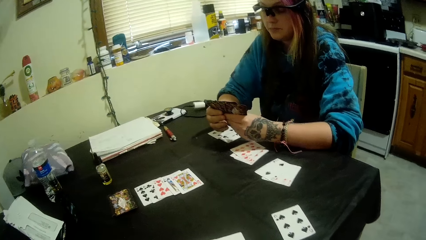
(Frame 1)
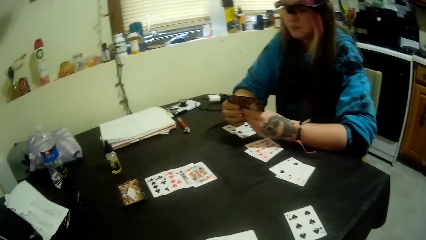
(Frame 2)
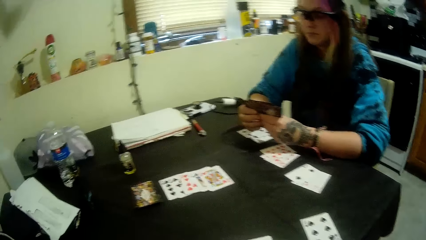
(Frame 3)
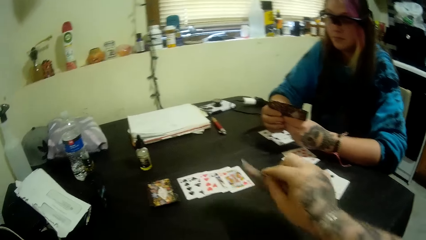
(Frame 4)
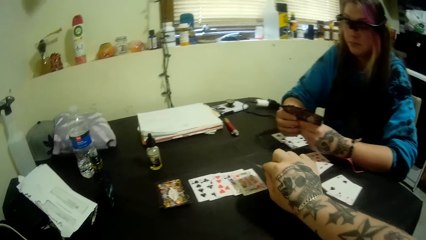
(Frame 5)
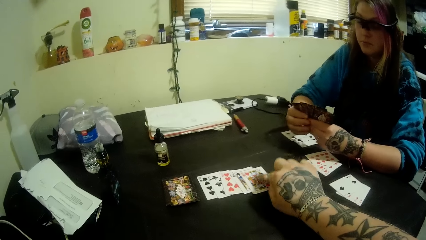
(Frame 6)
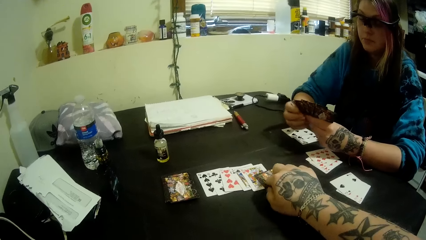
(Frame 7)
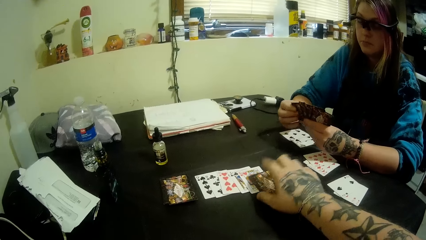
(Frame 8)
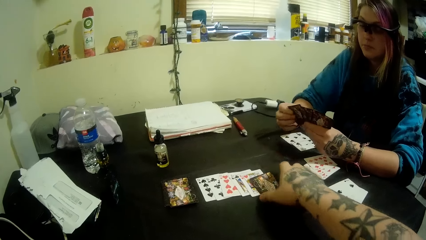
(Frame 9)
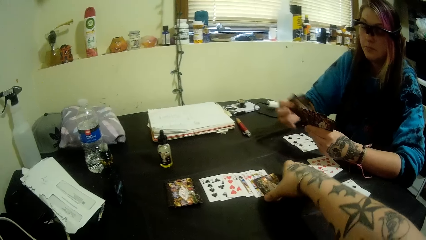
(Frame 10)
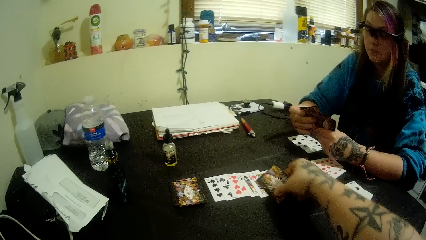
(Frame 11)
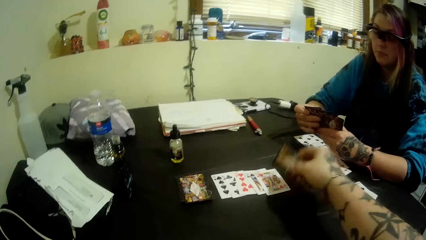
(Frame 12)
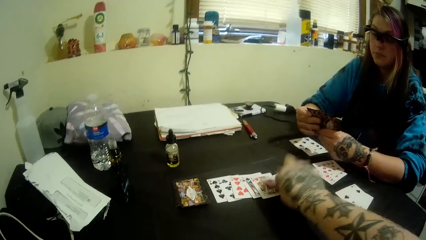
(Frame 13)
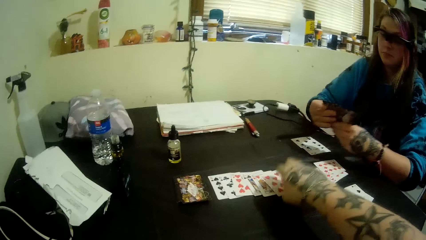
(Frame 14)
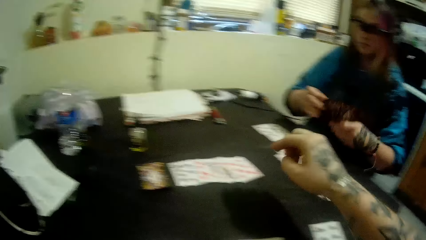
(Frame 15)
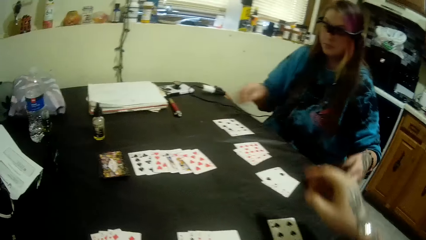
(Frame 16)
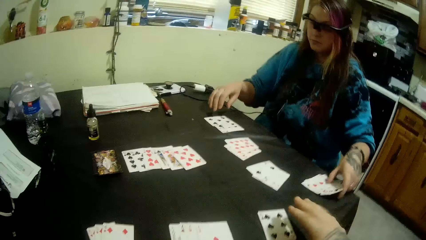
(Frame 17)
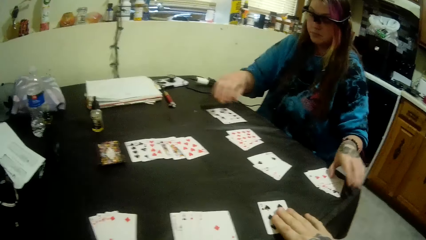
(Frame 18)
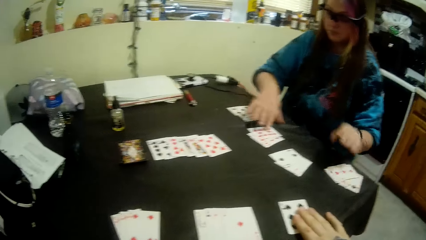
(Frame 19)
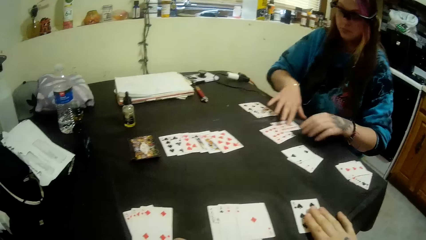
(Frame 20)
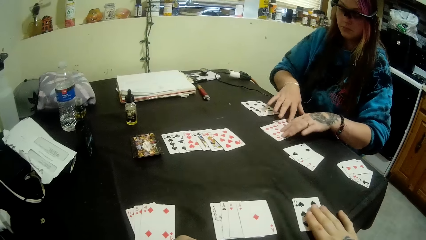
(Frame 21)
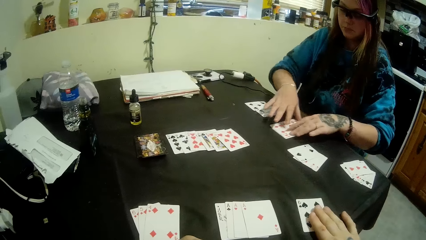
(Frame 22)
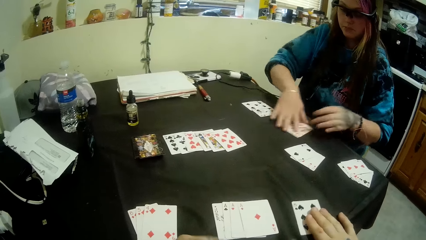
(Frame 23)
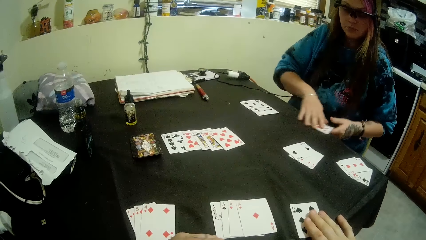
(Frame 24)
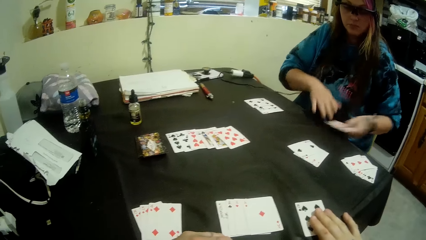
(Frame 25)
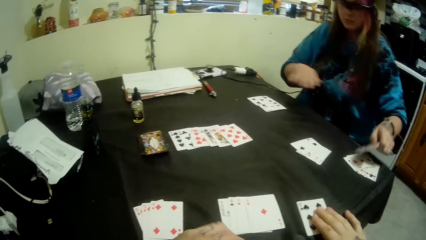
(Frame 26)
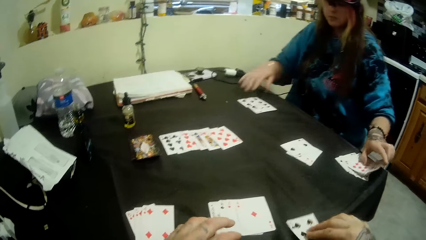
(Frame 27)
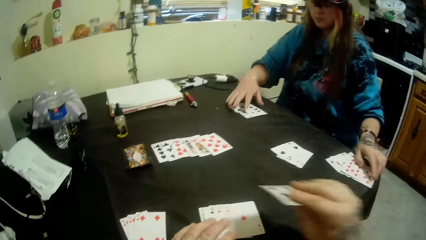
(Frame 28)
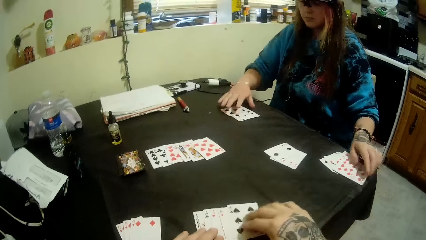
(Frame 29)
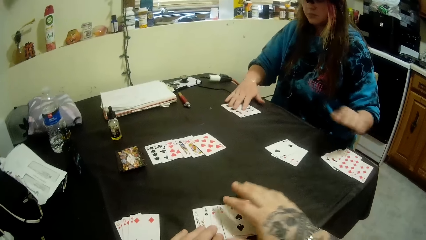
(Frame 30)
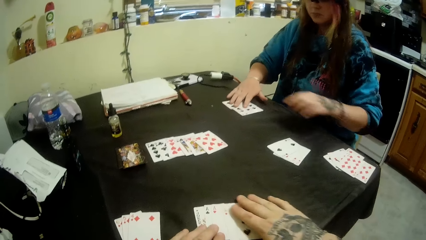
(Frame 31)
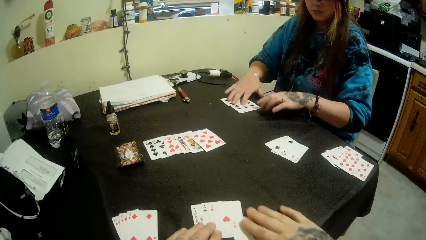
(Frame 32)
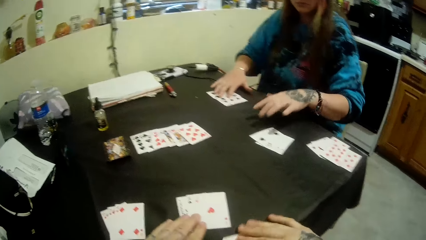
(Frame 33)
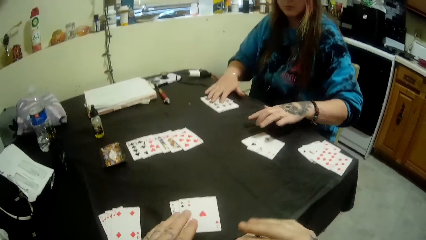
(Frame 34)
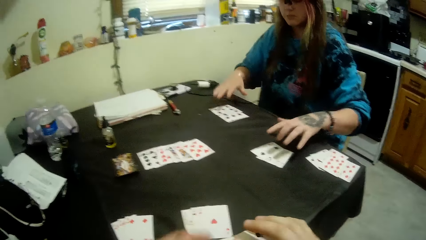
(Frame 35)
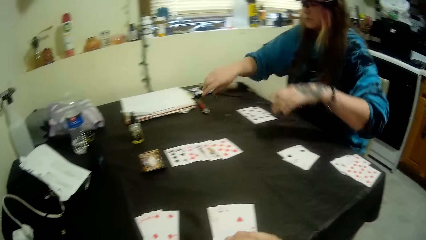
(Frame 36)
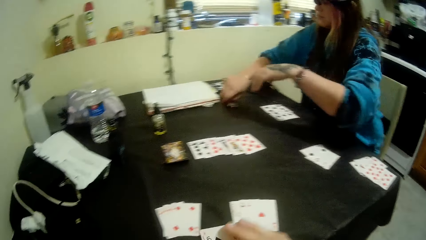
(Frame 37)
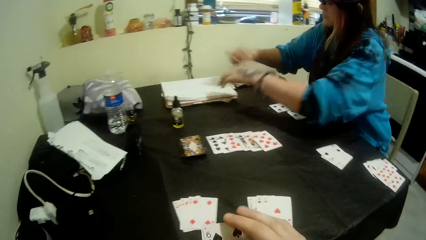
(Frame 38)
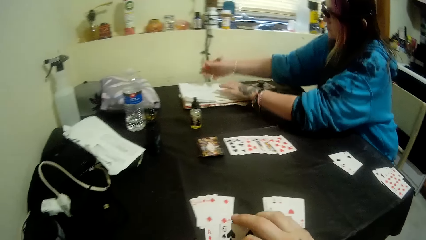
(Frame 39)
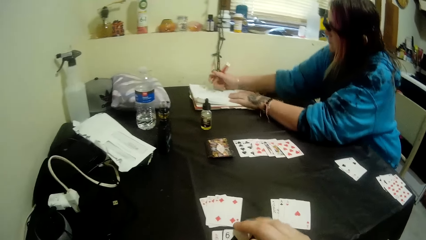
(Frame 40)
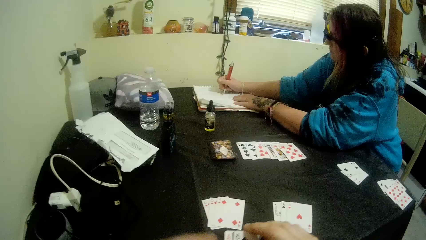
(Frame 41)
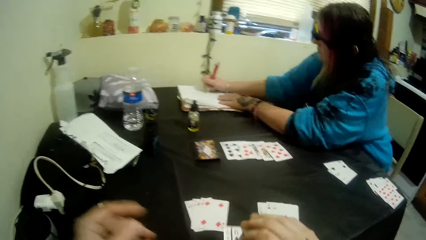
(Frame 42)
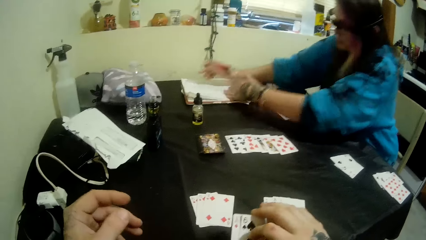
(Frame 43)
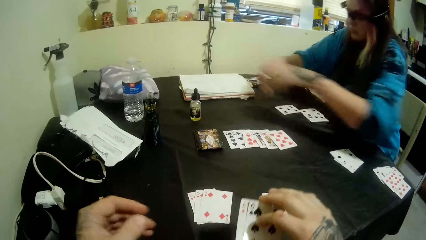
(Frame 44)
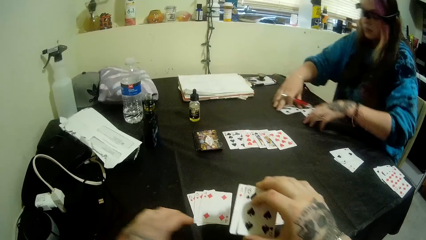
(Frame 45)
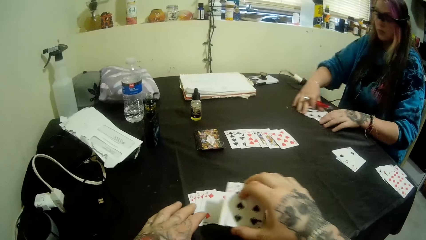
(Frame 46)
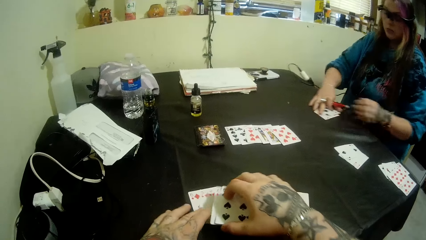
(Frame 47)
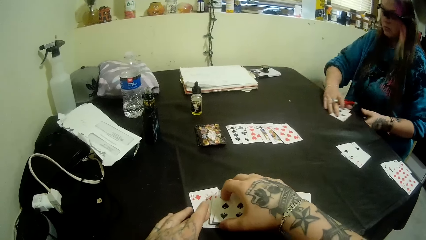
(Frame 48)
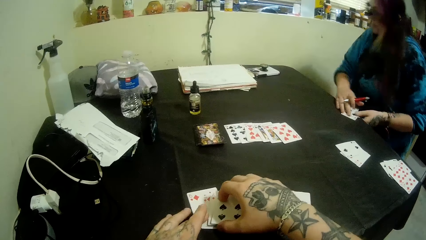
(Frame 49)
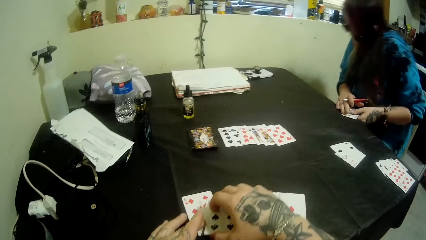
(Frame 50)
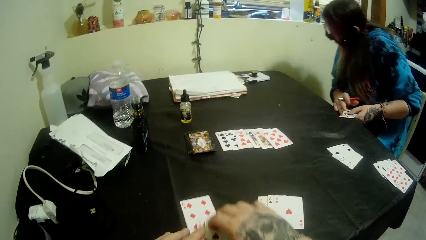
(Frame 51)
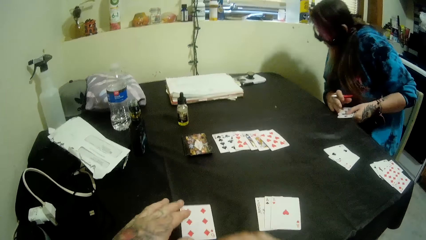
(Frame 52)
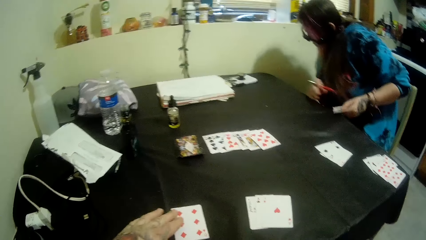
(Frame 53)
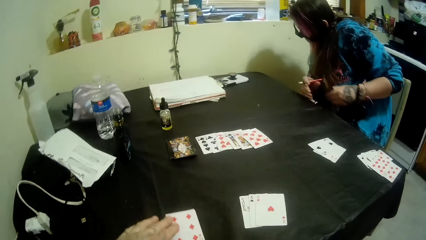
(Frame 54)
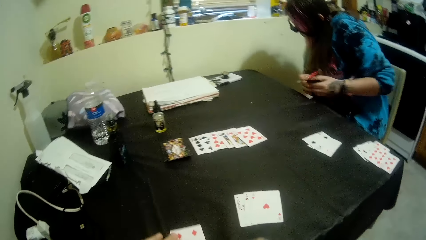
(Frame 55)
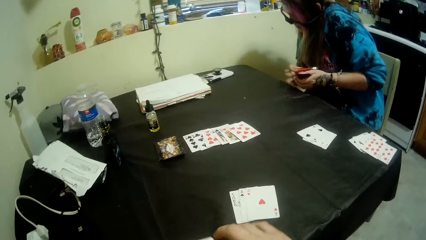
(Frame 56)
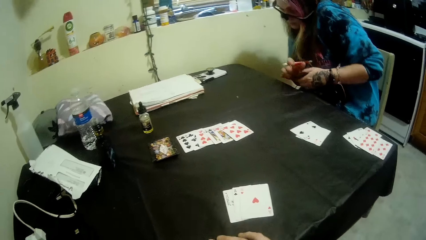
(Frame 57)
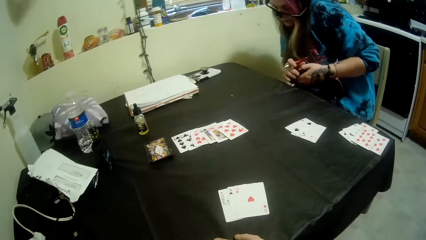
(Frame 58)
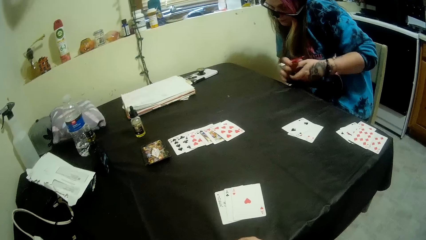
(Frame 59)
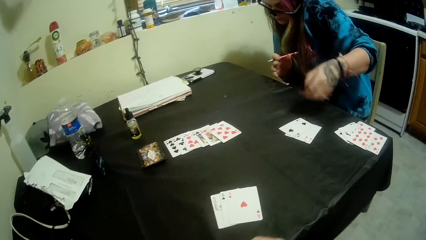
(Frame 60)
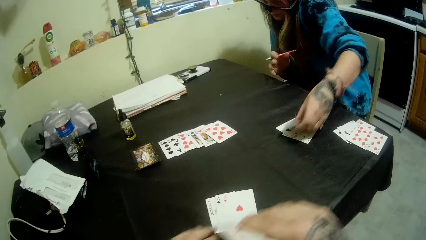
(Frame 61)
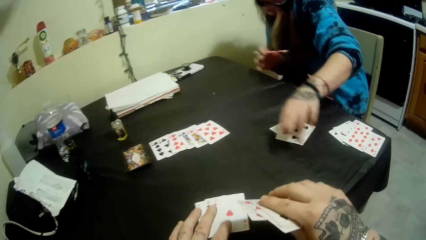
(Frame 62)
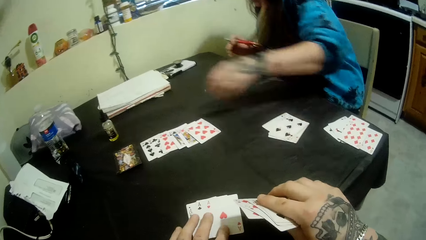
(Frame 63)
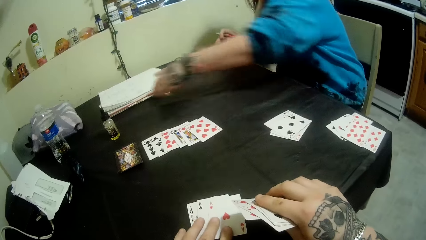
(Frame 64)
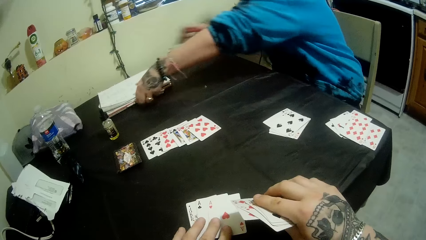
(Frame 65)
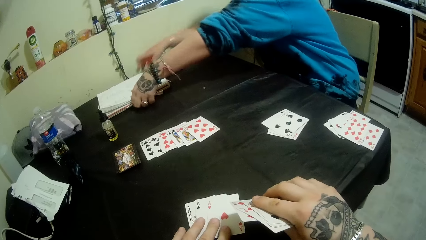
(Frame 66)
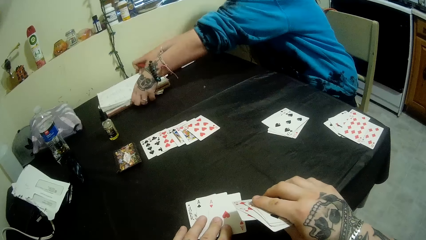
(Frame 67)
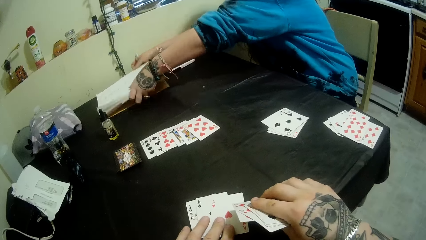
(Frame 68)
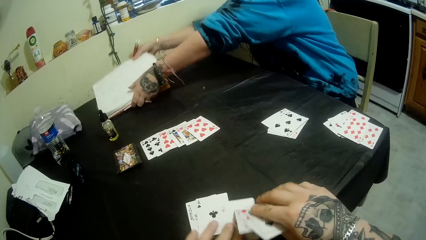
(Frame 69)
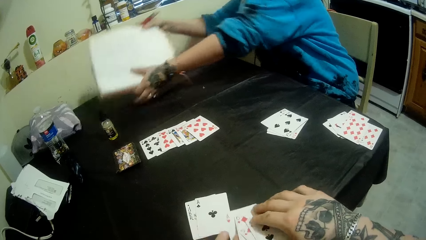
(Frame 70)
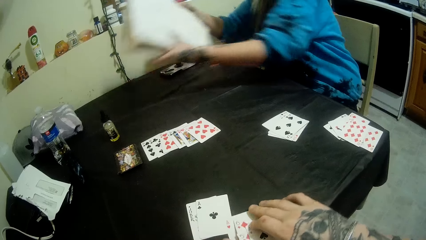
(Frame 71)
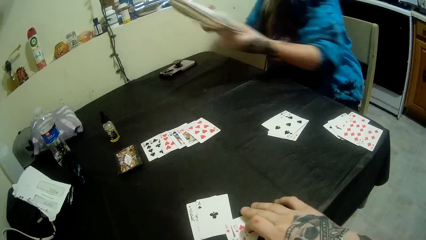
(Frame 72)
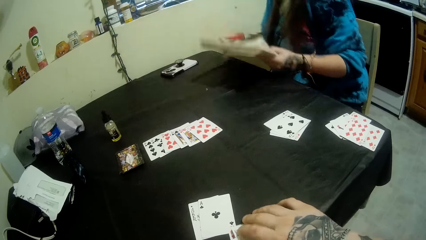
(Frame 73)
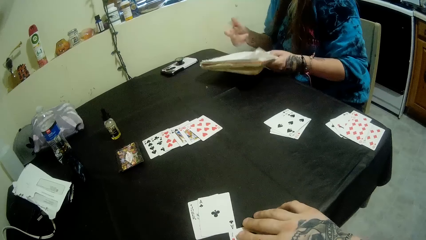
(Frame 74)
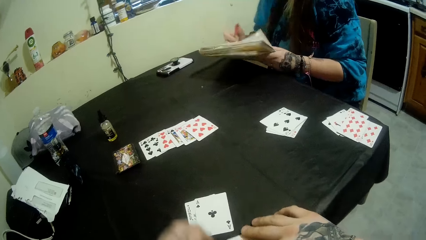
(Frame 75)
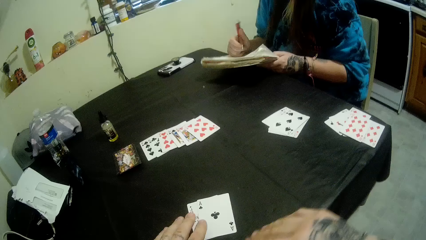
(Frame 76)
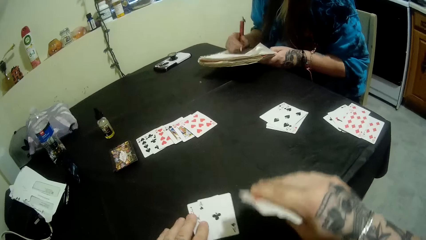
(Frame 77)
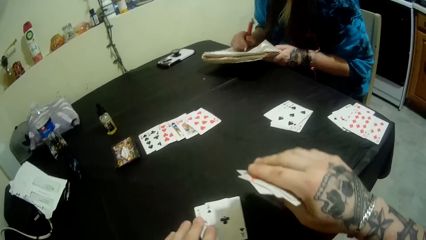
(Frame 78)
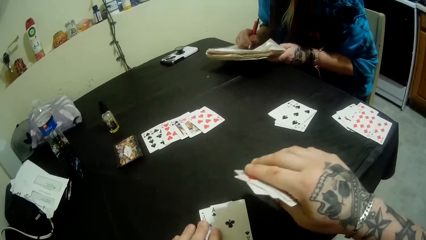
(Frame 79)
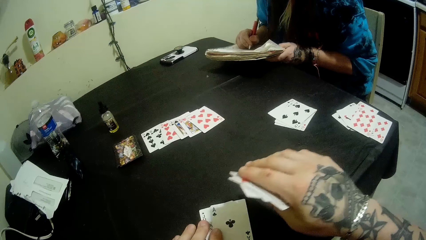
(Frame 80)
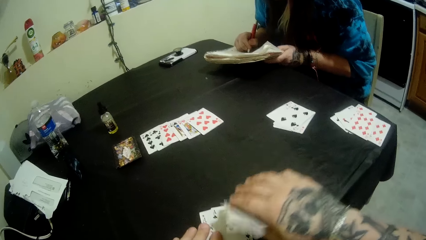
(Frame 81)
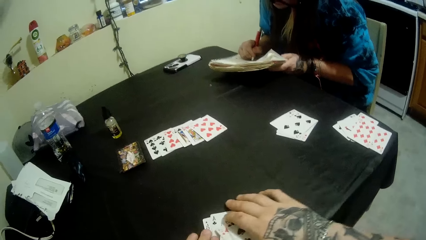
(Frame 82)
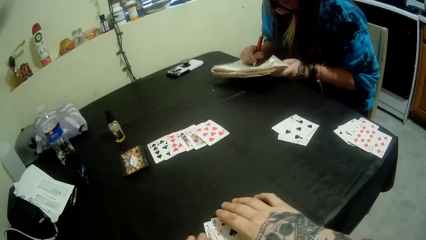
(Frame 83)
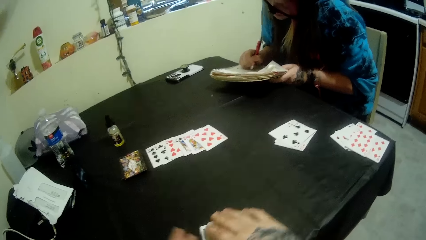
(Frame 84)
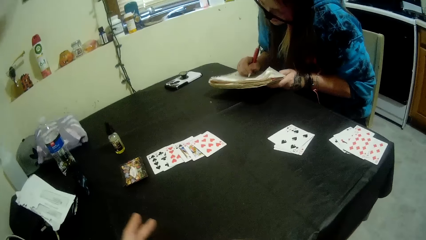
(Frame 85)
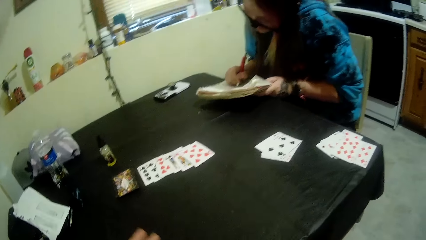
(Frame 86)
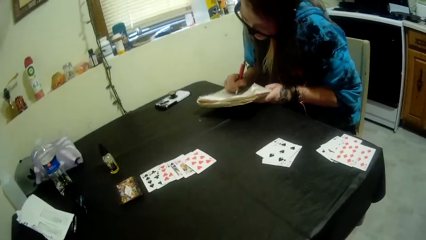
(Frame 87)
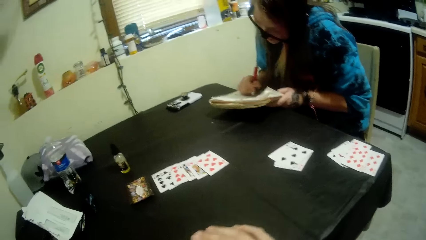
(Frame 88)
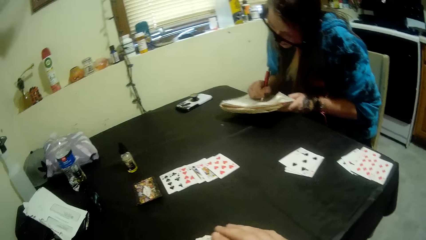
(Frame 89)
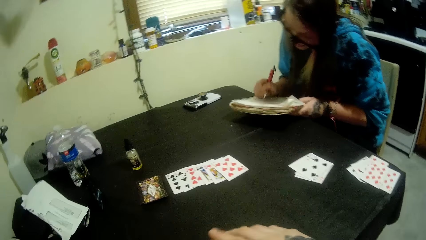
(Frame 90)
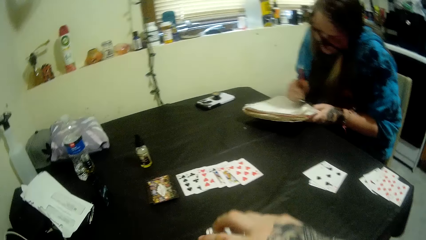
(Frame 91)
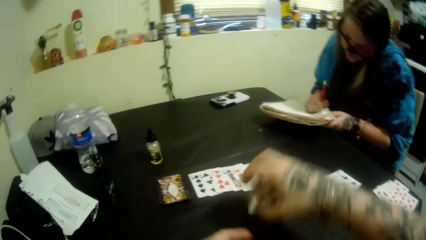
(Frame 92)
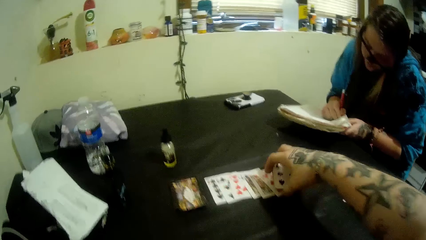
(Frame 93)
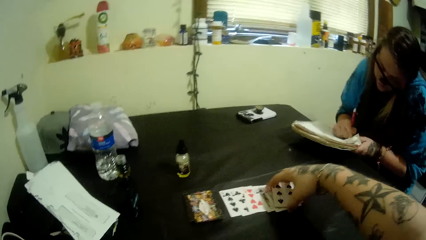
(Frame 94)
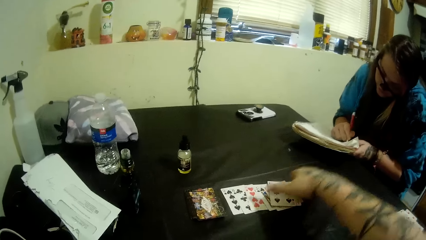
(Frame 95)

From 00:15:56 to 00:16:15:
The camera wearer places a card on the center of the table with his right hand. A girl places the cards in her left hand on the table. The girl checks the cards on the table. The camera wearer arranges the card on the table. He selects the cards. The girl picks a pen on the table with her right hand. The girl writes on a book with the pen in her right hand. The girl repositions some cards on the table. The camera wearer takes the cards. The girl puts cards on the table. The girl picks the book on the table with her left hand. The girl writes on the book with the pen in her right hand.
